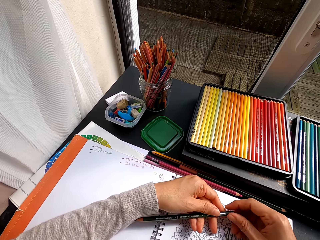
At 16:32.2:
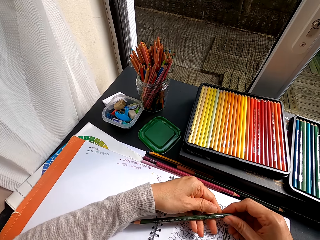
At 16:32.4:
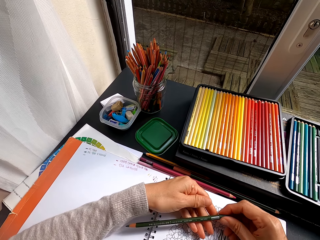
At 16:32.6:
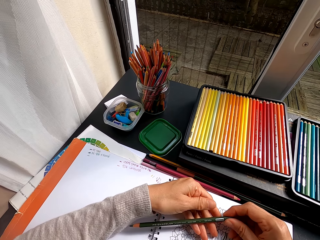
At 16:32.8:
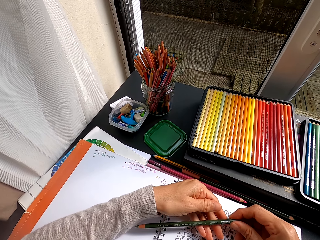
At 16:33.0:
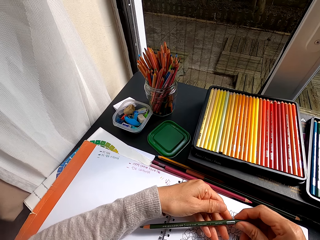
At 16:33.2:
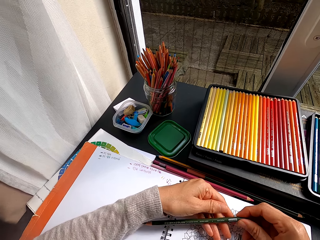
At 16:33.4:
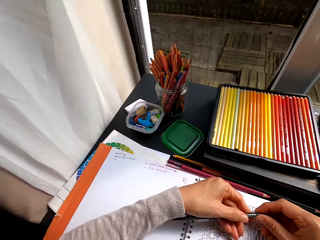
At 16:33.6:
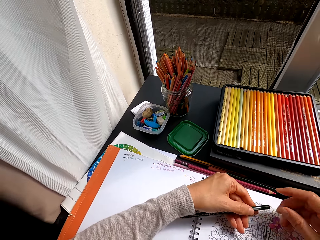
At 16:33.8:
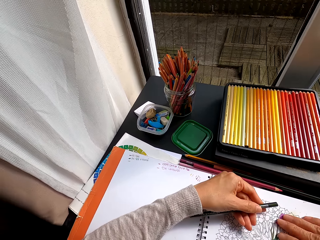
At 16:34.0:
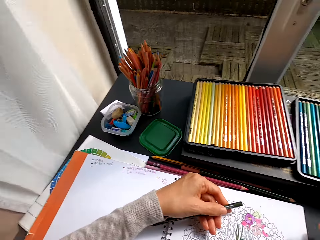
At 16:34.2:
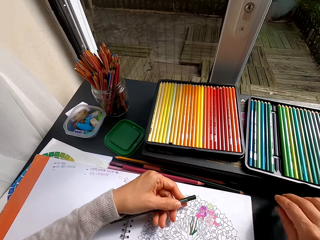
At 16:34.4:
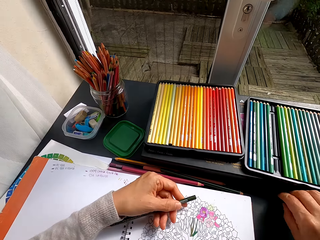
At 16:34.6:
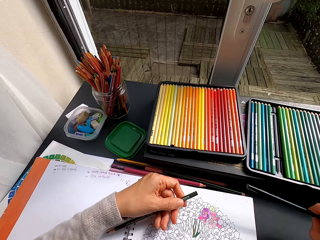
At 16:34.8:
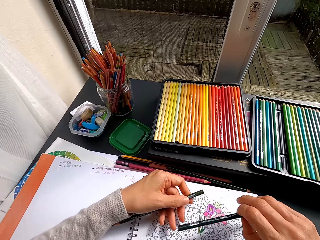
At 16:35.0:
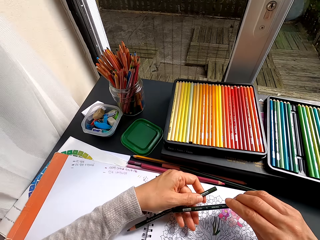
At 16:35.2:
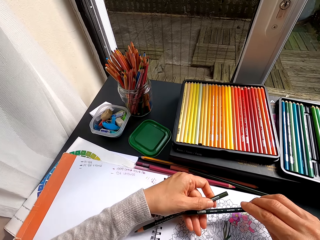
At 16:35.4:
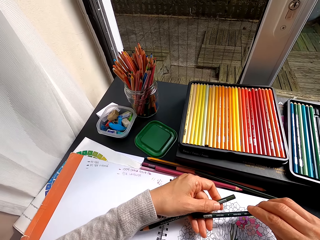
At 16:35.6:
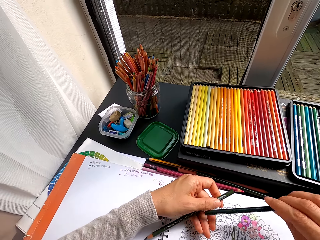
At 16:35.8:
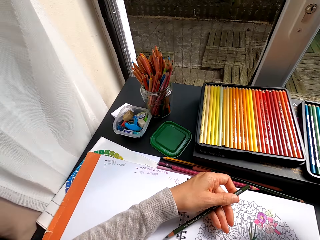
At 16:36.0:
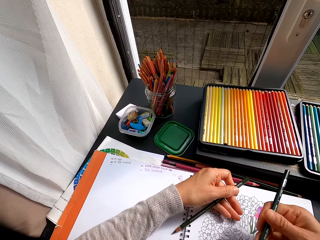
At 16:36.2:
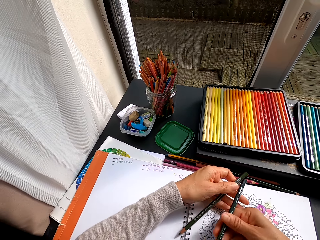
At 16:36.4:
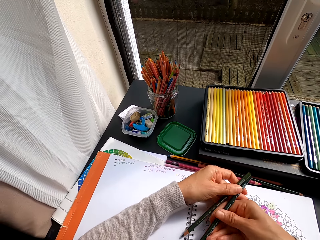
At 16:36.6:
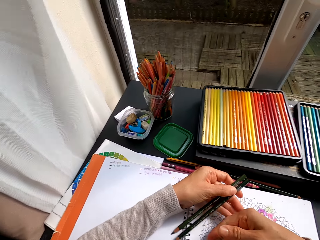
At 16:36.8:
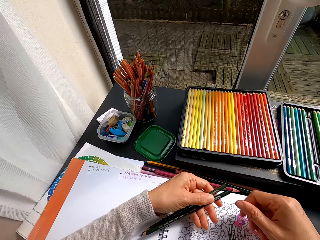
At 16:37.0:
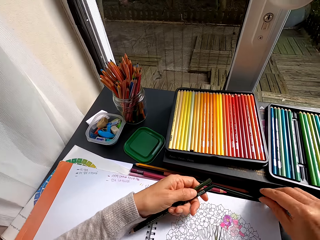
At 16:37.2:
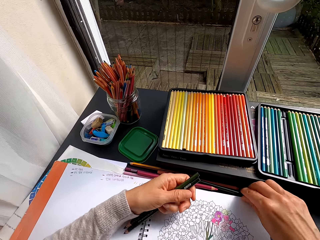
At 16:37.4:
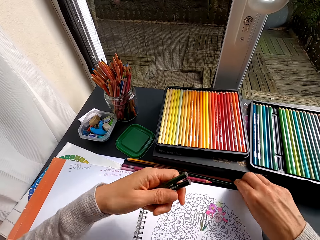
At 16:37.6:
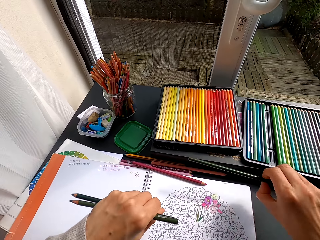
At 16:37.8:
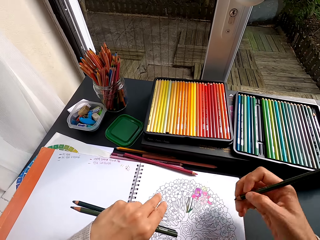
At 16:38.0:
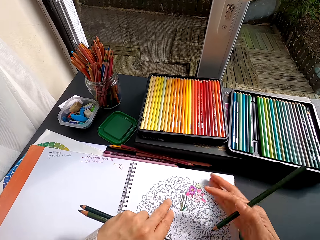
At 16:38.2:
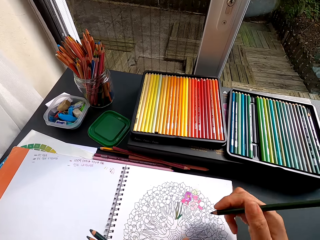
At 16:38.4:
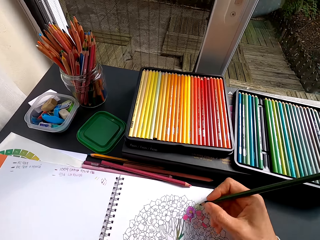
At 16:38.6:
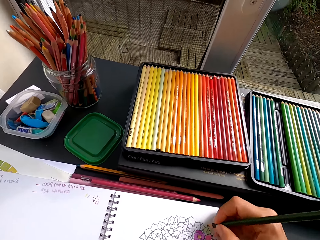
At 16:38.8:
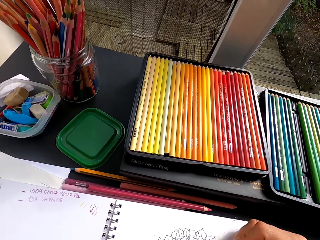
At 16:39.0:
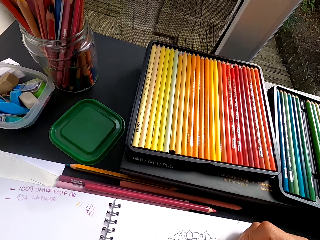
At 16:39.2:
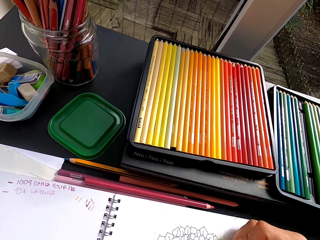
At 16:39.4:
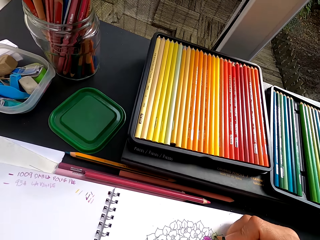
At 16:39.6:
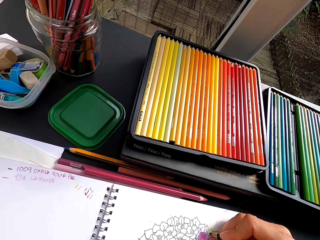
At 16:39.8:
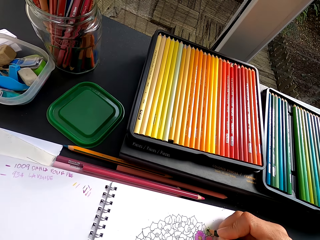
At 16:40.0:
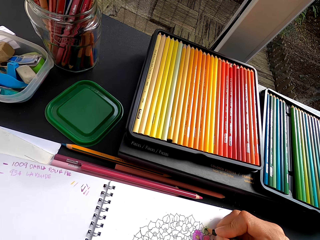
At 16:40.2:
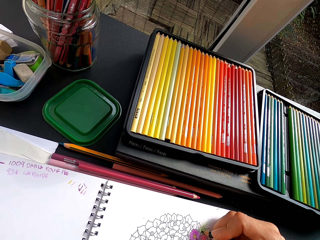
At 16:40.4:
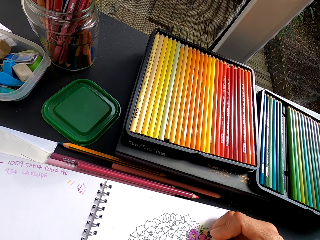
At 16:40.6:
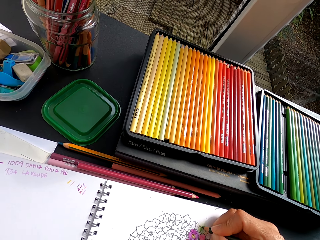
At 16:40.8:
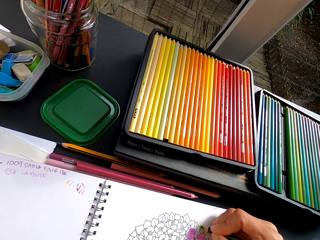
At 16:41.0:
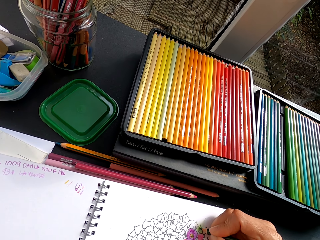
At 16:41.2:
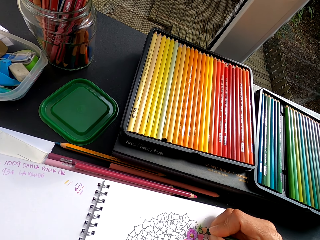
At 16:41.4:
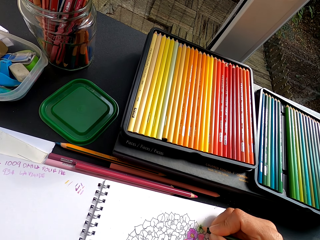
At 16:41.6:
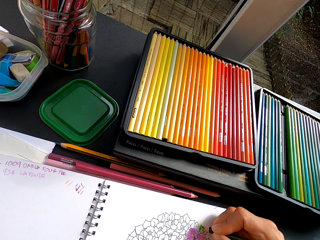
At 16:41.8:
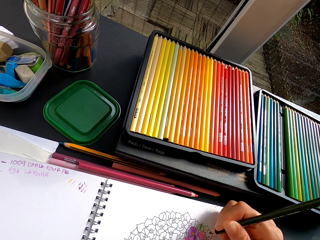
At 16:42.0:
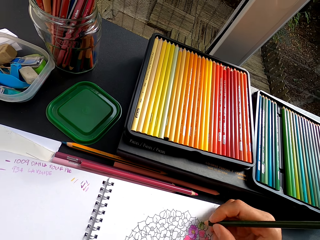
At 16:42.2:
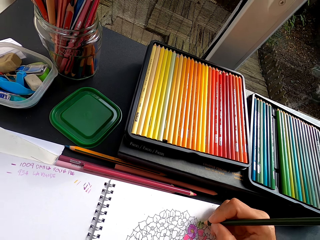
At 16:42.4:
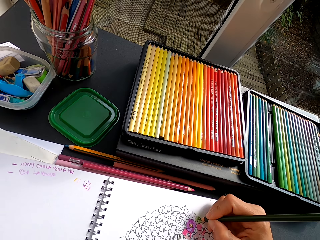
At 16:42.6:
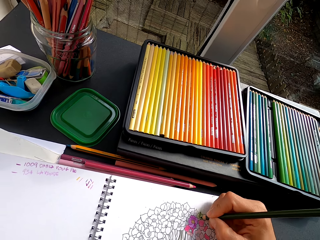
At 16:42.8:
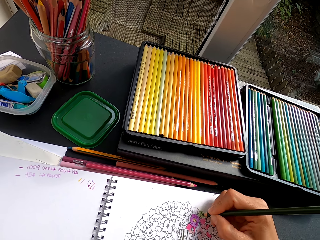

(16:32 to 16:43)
The camera wearer wipes the chaff from the book. They pick the pencil crayon from the table. They stare at the pencil crayon. They pick the pencil crayon from the table. They wipe the chaff from the book. They color the image with the crayon.

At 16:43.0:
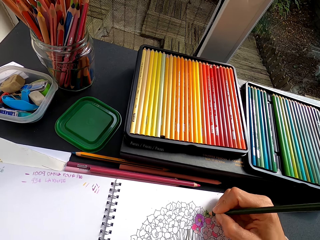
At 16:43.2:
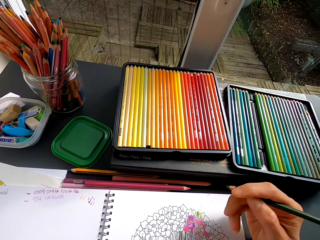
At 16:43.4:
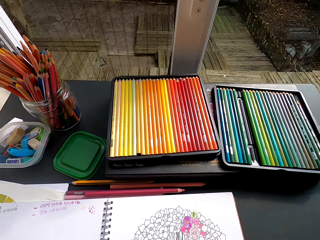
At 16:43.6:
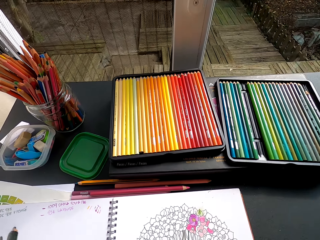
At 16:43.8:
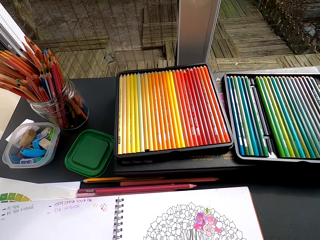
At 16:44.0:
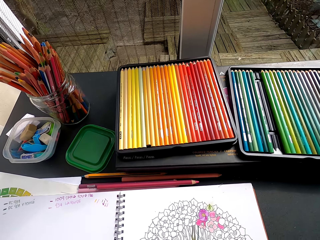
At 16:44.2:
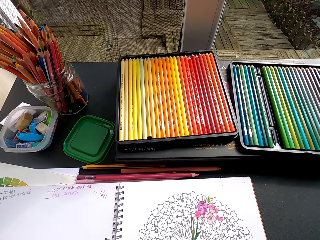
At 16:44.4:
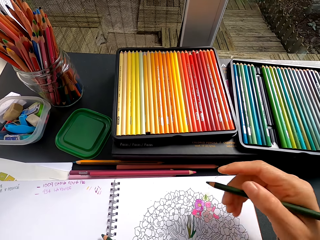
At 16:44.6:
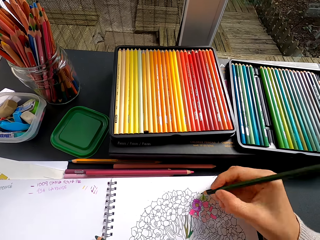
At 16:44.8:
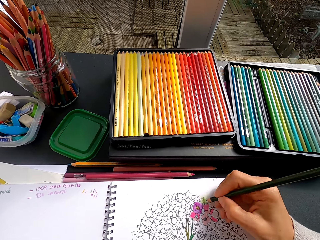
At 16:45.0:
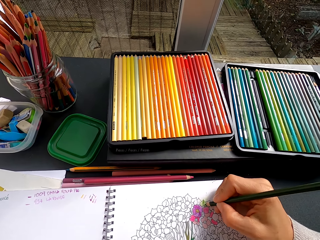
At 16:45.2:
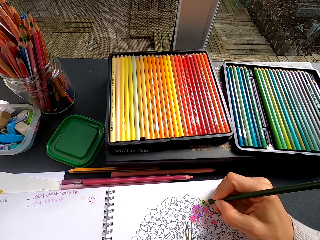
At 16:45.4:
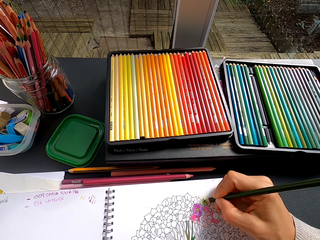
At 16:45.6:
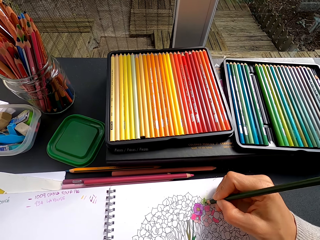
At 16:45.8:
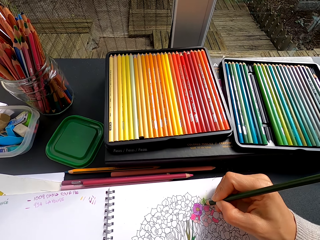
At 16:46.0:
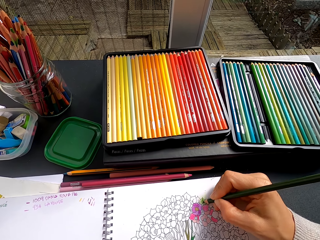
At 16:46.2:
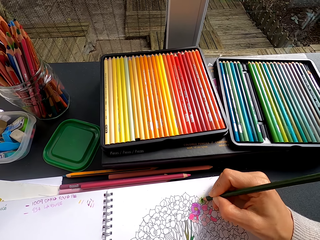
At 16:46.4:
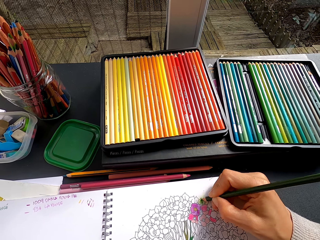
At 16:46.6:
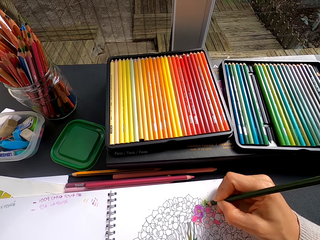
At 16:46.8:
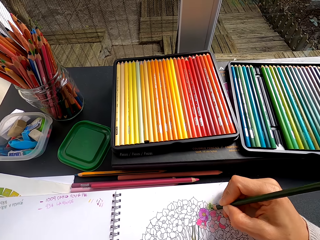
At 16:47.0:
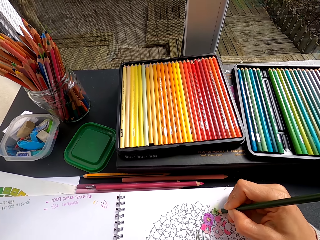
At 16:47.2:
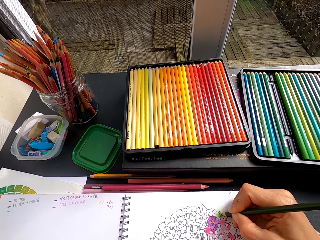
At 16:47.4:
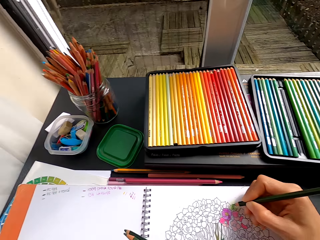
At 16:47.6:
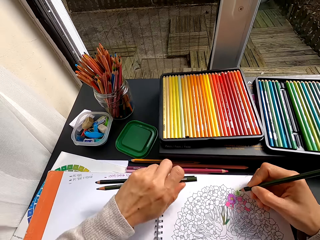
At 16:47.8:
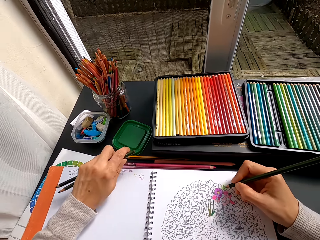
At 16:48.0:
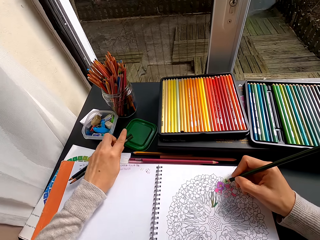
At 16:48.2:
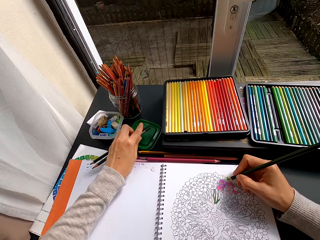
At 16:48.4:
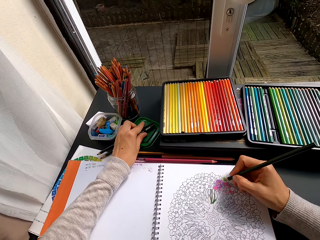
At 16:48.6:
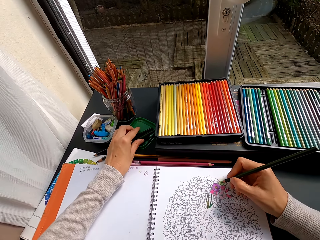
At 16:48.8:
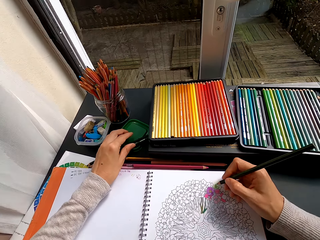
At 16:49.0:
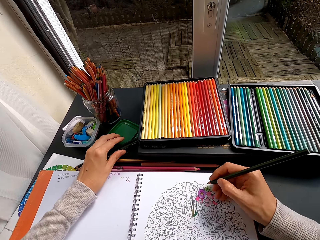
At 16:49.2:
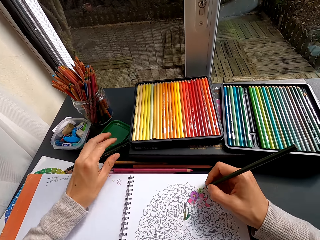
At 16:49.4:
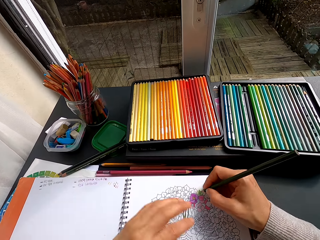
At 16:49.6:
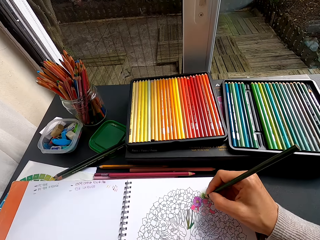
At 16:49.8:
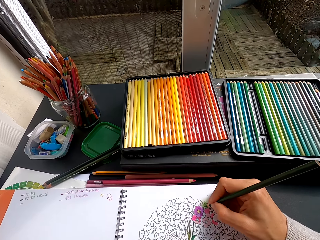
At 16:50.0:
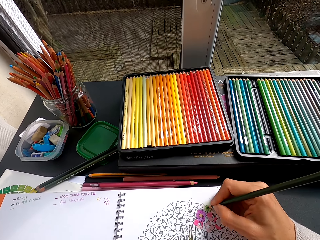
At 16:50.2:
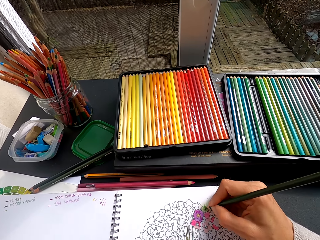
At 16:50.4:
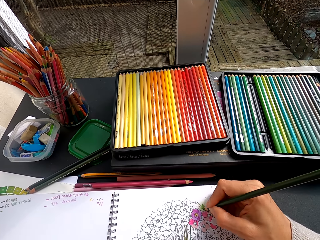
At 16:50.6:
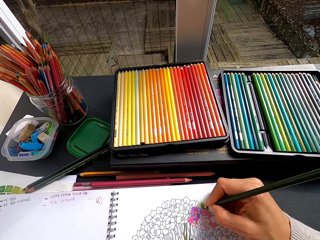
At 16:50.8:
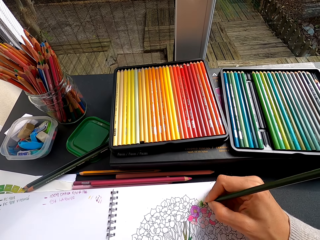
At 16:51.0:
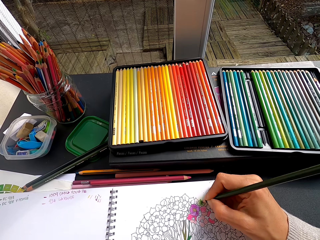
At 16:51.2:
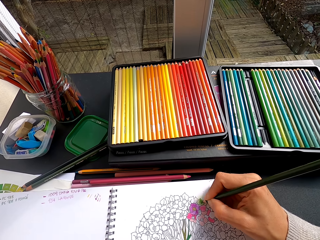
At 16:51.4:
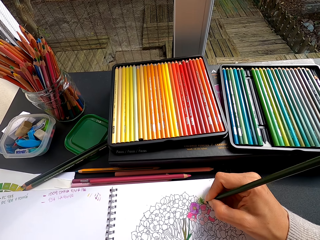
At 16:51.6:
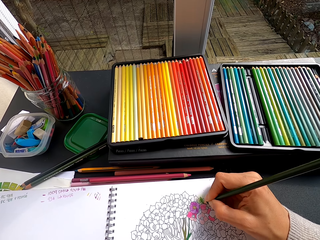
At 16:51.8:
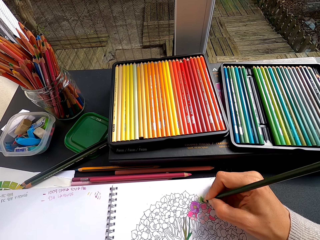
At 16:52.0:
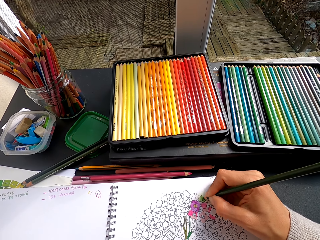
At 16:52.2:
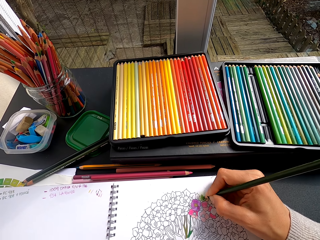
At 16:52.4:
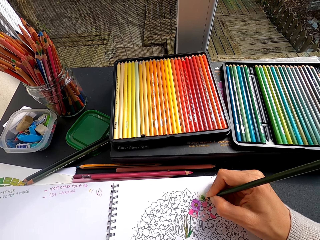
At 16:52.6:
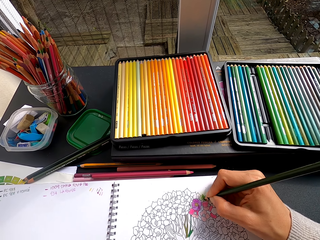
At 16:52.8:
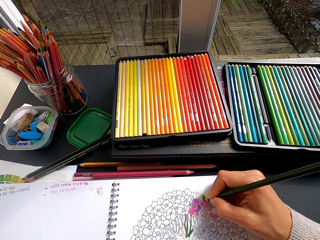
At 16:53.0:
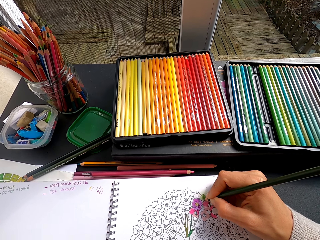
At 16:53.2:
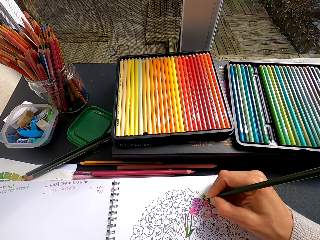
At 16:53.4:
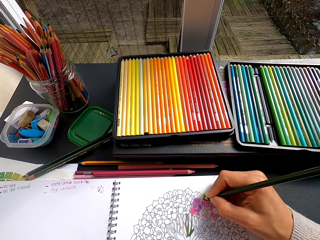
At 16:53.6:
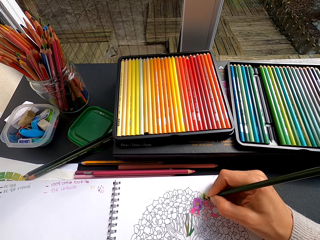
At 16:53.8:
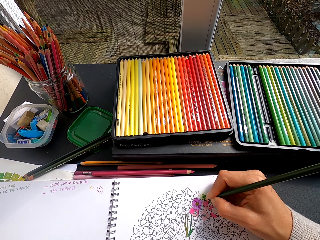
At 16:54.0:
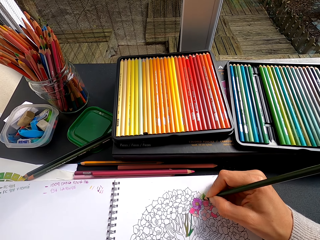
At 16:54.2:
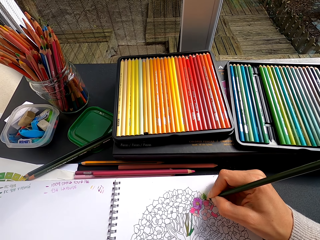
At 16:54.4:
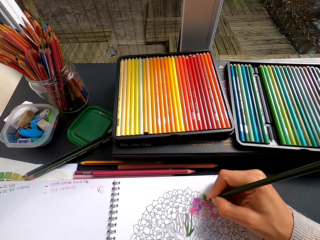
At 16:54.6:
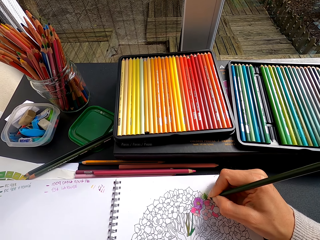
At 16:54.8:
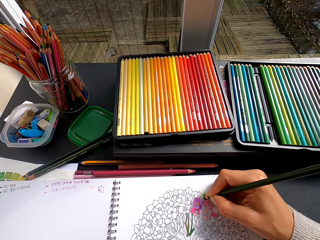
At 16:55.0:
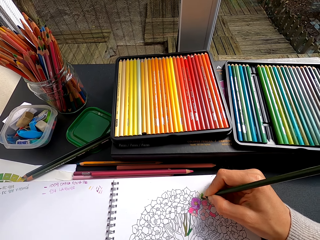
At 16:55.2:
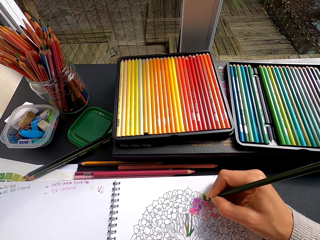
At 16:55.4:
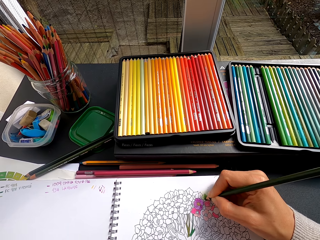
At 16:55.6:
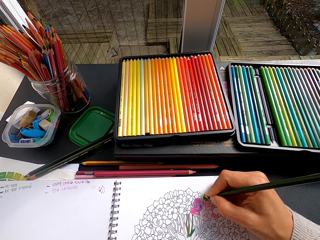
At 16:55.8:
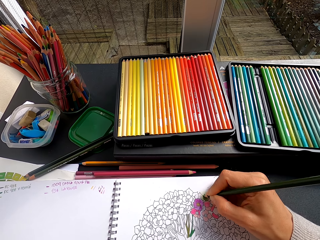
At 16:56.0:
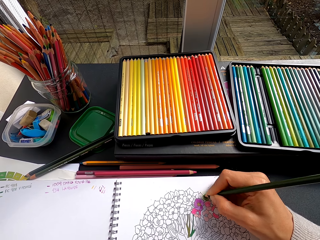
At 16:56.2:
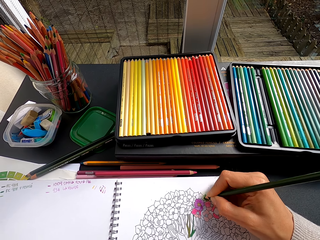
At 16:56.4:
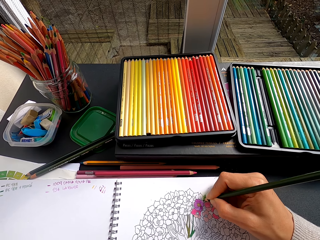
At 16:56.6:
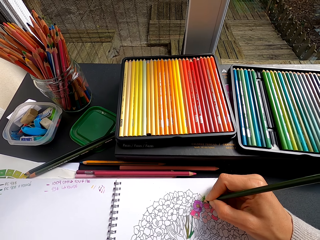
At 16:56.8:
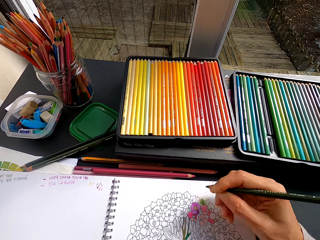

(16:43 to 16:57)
The camera wearer stares at the drawing. They color the drawing. They put the pencil crayon on the table. They color the drawing.
